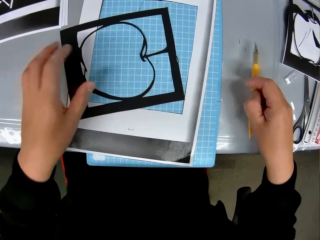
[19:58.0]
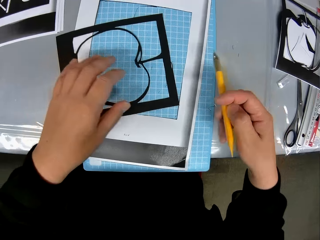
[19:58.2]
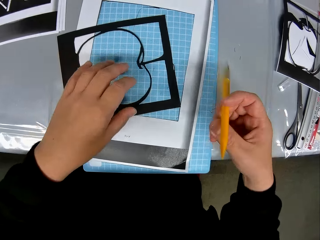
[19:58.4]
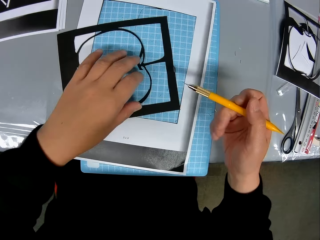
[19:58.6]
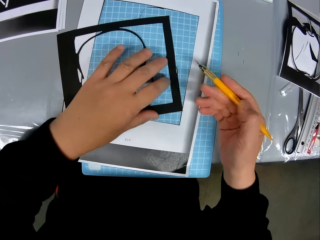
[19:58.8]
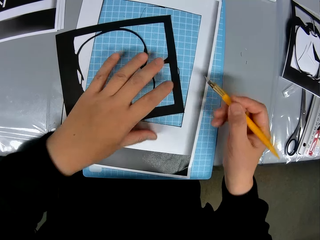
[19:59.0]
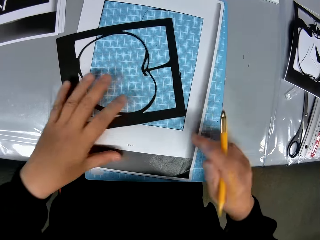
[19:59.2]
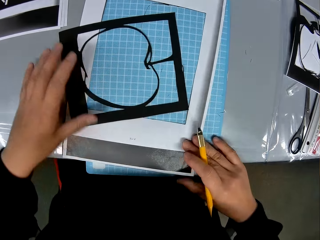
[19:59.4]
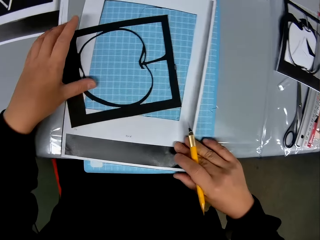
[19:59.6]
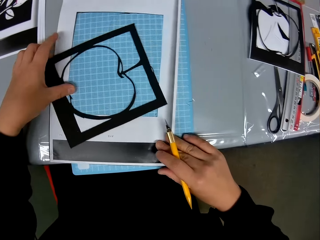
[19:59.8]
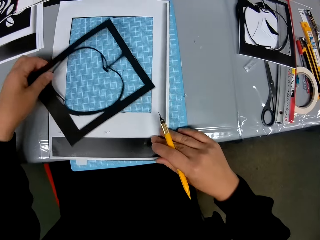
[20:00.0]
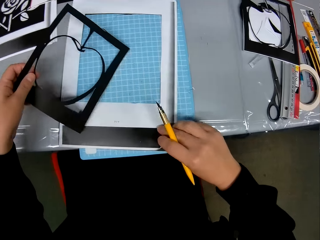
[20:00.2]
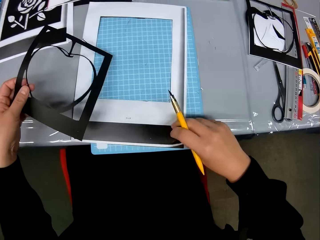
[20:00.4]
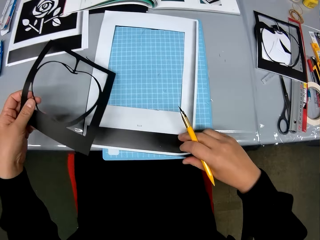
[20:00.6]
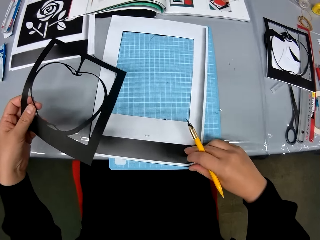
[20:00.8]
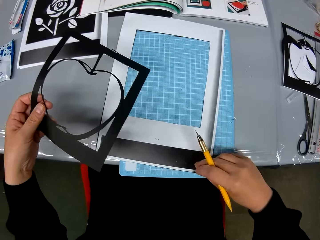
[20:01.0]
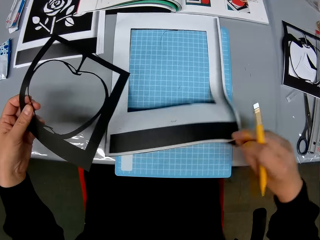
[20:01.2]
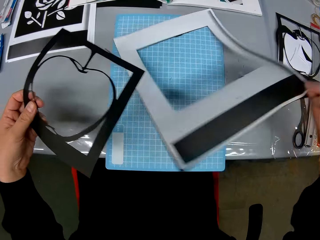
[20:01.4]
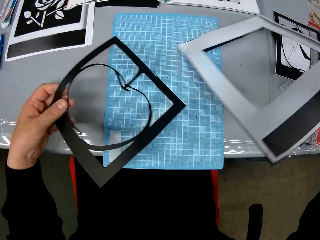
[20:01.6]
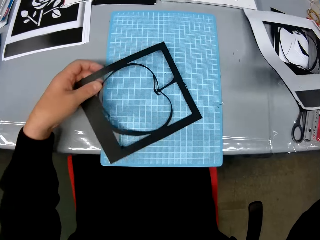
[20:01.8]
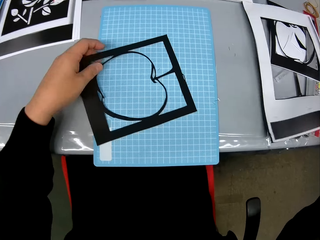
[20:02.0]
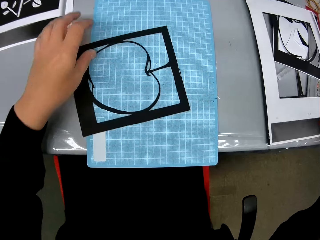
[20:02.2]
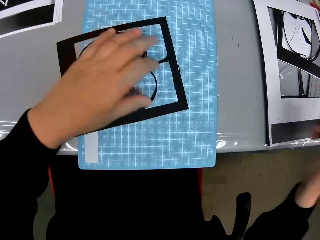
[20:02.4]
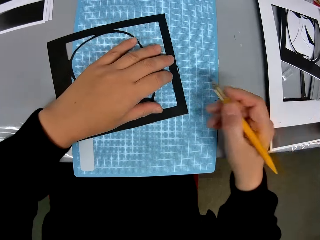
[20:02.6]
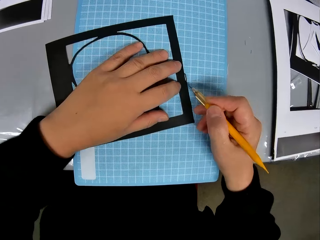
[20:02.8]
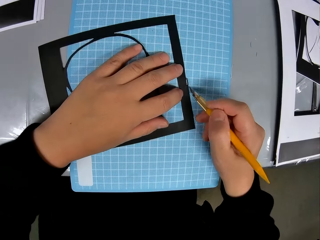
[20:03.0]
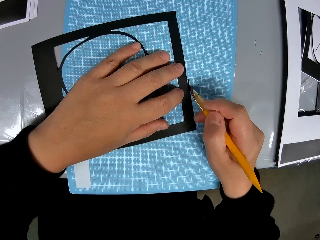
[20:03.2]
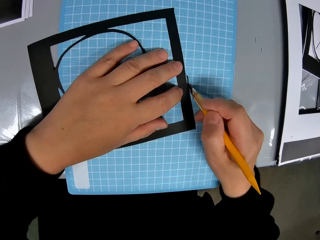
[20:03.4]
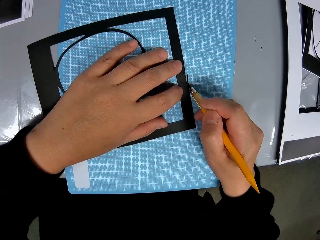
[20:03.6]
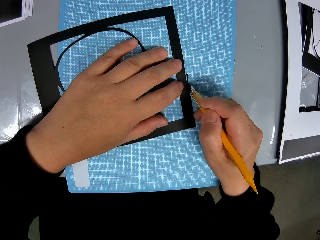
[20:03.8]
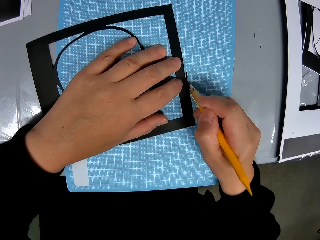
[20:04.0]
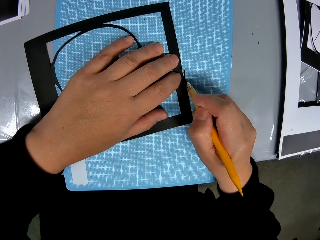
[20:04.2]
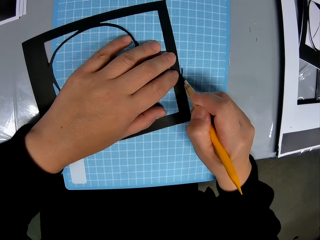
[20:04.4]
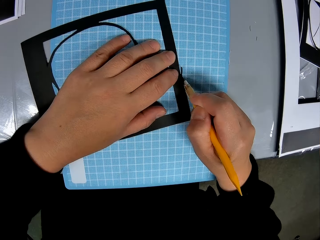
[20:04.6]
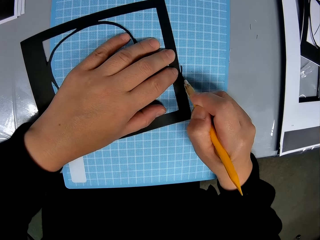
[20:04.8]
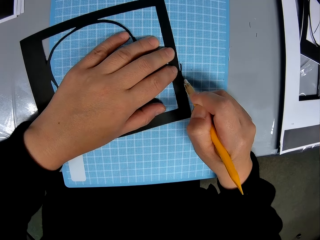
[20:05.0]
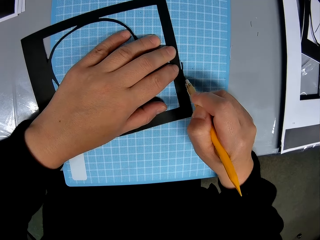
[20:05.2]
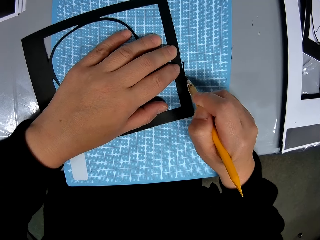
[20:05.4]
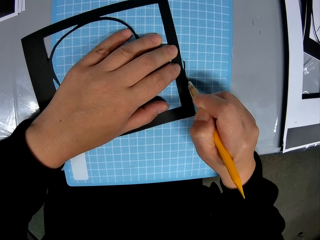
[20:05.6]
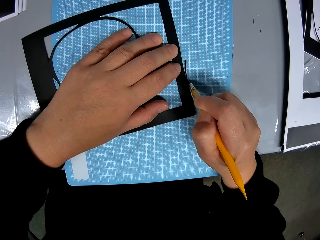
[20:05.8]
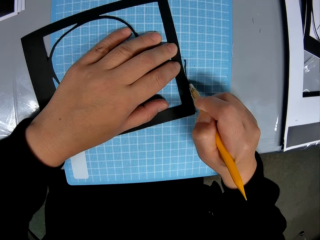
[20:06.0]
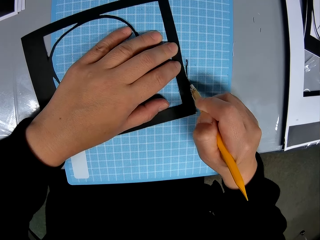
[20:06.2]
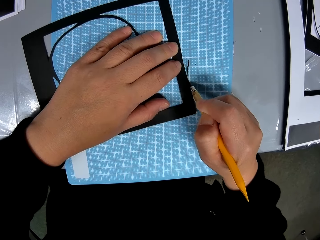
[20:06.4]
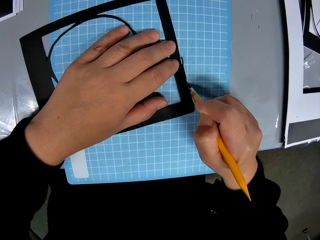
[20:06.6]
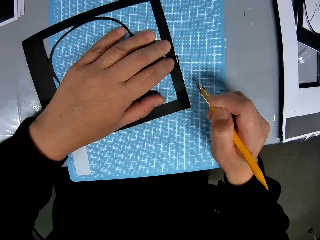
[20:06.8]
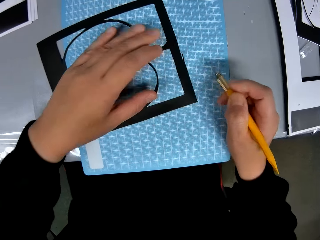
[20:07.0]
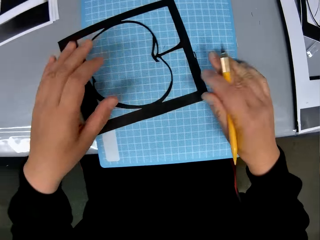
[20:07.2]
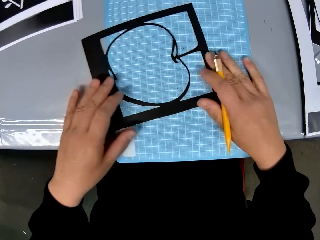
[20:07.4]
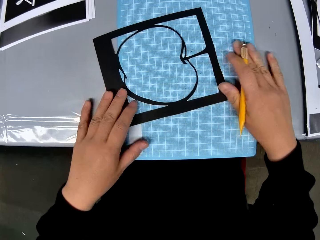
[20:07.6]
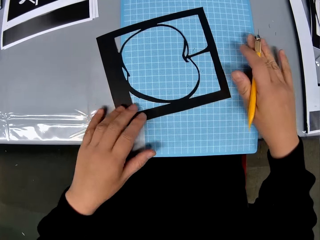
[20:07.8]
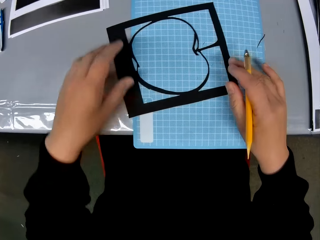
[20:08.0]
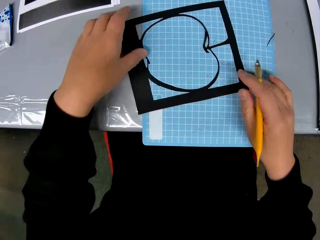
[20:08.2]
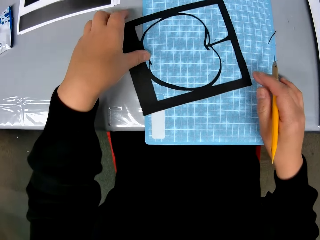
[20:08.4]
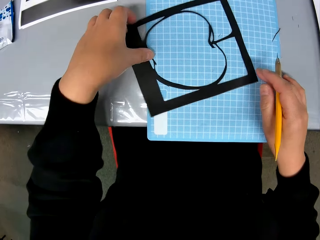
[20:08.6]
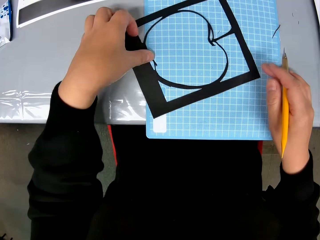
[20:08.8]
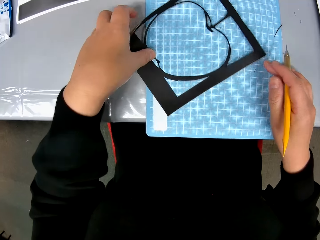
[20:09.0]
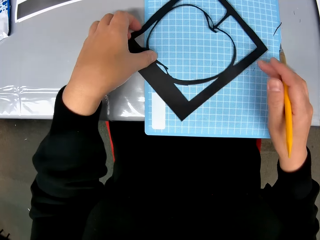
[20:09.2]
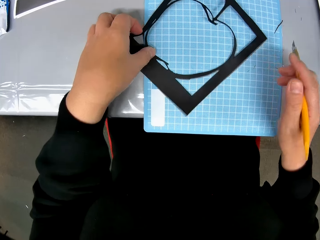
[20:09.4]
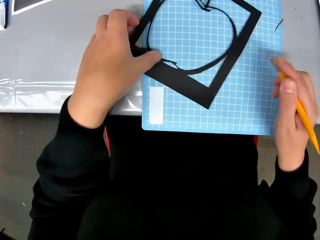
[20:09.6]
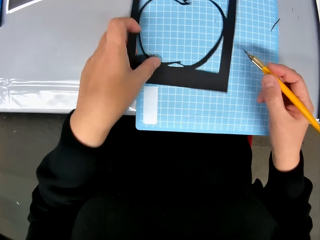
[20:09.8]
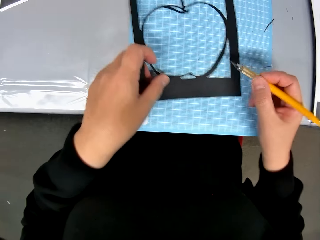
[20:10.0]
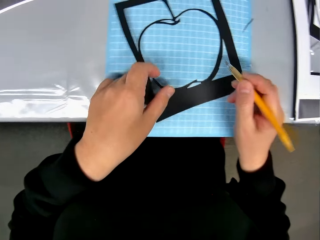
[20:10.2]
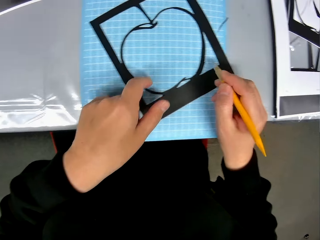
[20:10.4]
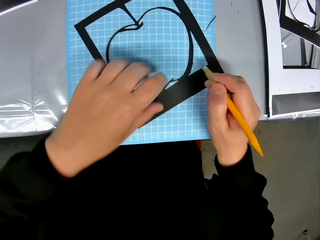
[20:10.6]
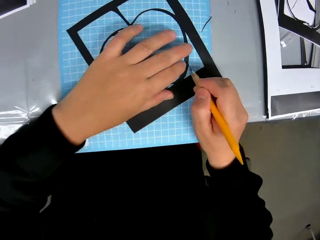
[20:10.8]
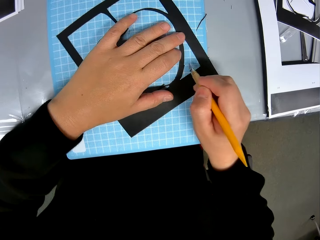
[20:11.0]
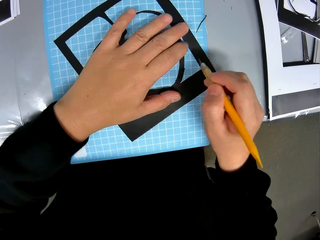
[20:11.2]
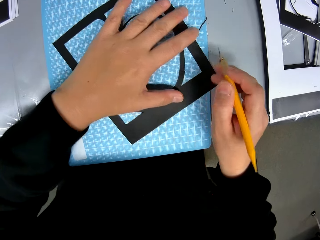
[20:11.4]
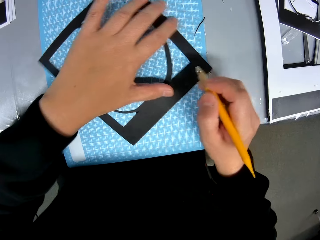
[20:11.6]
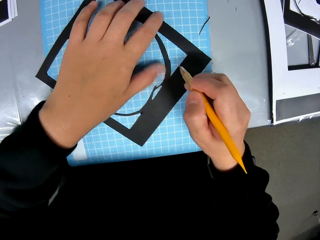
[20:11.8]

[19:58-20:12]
The camera wearer picks up the cutting stencil on the table with his right hand. He lifts the drawing. He removes the craft paper from the self healing cutting mat. He puts the drawing on the table. He shapes the drawing. He places the craft on the self healing cutting mat, cuts the craft sheet with the cutting stencil on the self healing cutting mat, and adjusts the craft on the self healing cutting mat.

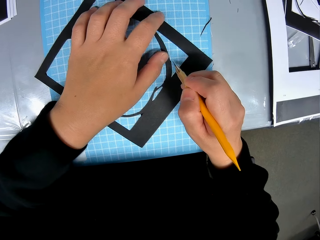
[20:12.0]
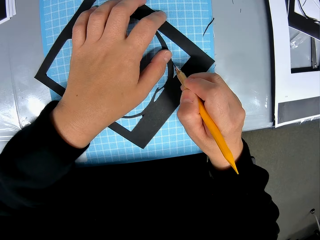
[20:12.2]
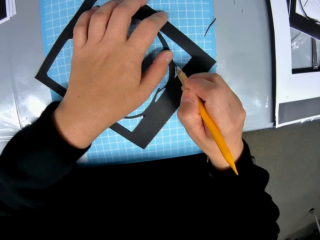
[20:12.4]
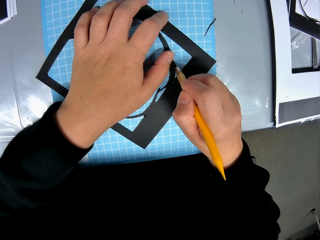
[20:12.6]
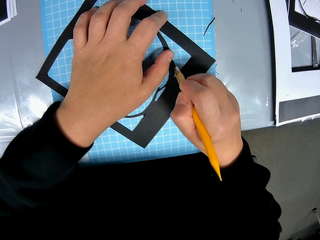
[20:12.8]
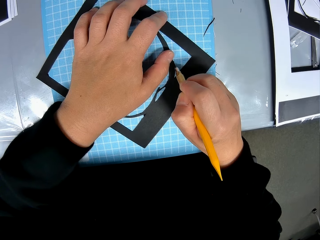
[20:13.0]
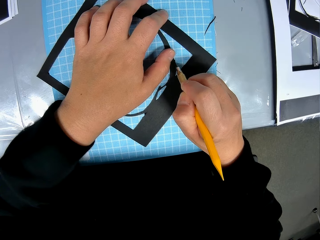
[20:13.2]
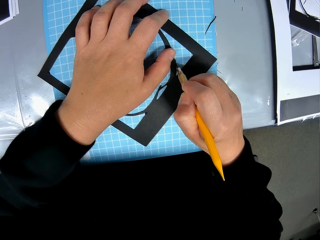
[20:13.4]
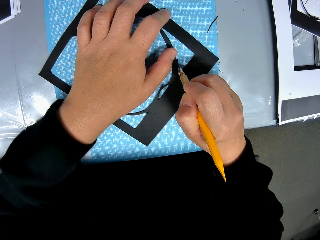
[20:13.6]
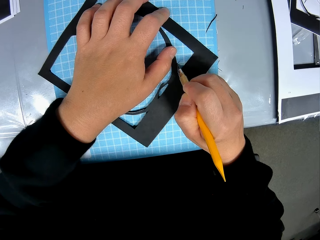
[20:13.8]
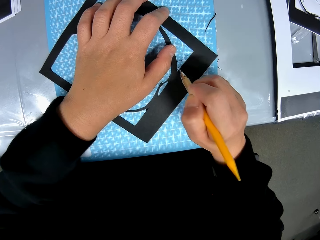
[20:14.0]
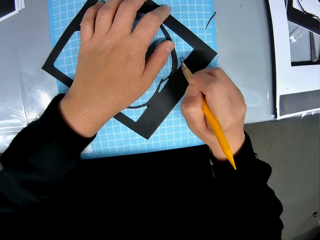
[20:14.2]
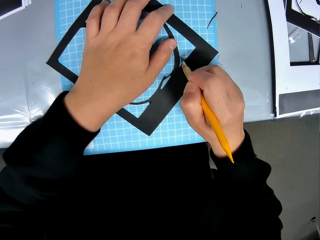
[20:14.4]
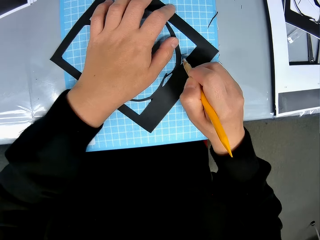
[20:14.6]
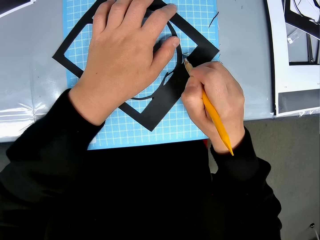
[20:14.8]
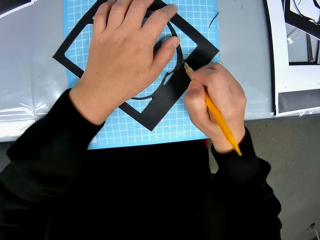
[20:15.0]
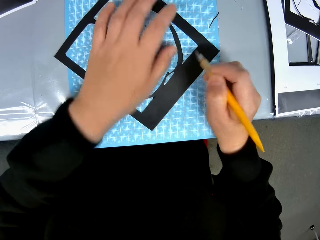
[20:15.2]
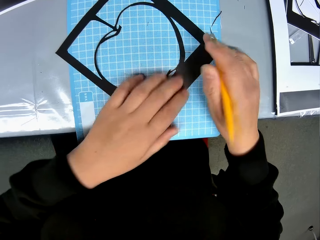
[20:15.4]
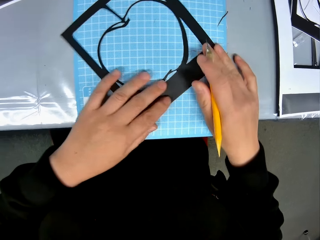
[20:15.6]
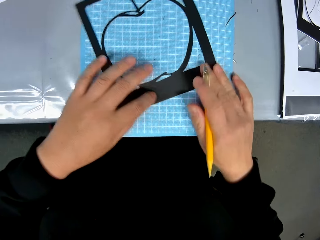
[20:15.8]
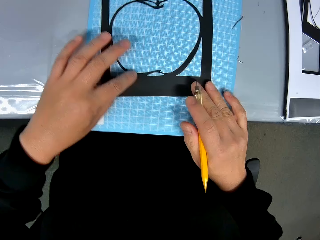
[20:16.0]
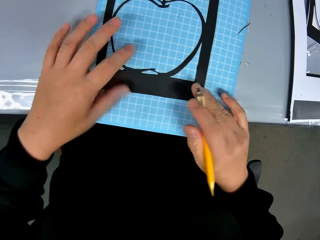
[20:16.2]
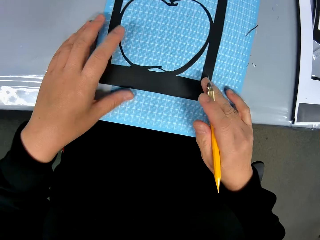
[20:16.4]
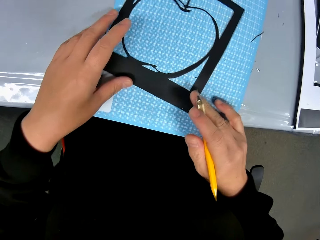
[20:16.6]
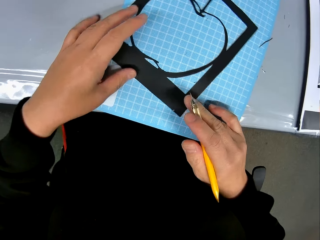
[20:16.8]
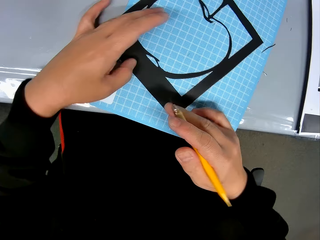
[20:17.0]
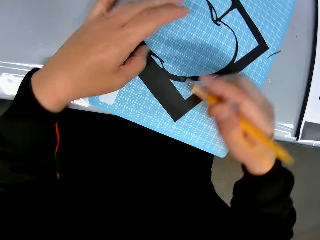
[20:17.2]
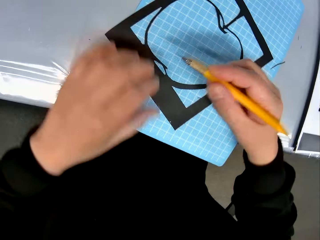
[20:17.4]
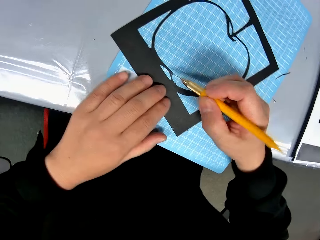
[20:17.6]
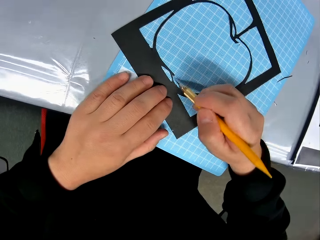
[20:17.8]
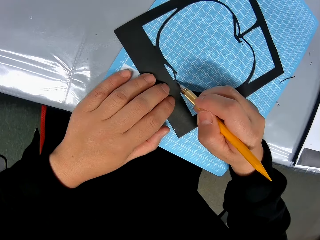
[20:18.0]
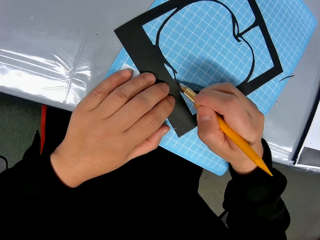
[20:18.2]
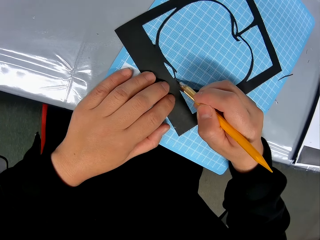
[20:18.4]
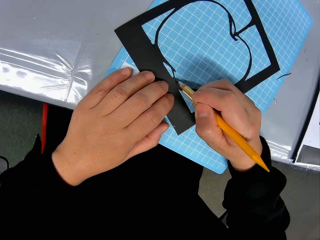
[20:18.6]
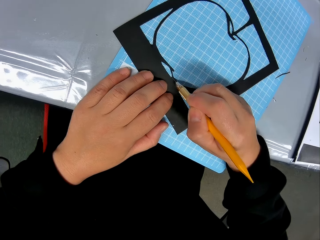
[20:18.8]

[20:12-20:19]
The camera wearer cuts the craft sheet with the cutting stencil on the self healing cutting mat. They adjust the craft on the self healing cutting mat.
